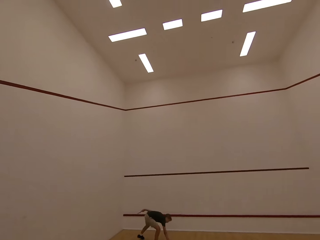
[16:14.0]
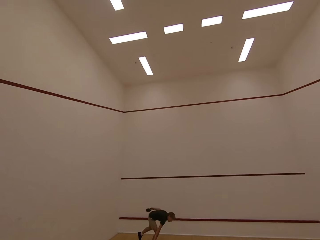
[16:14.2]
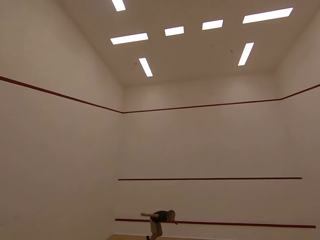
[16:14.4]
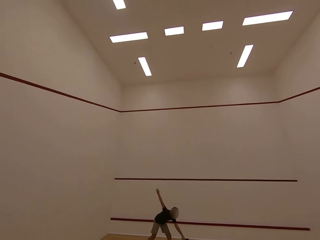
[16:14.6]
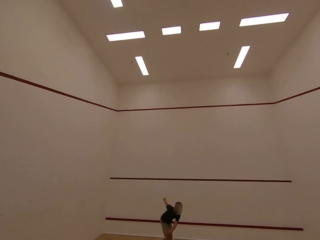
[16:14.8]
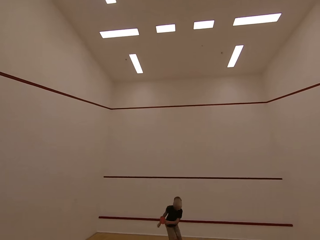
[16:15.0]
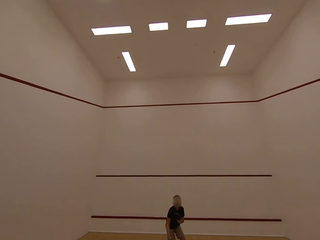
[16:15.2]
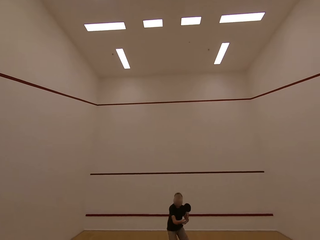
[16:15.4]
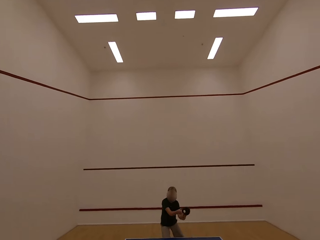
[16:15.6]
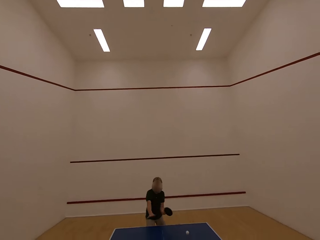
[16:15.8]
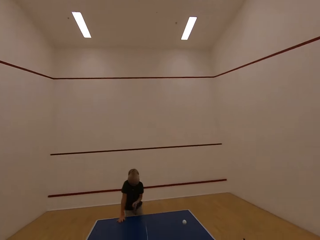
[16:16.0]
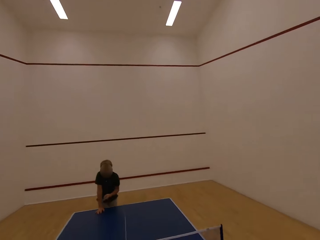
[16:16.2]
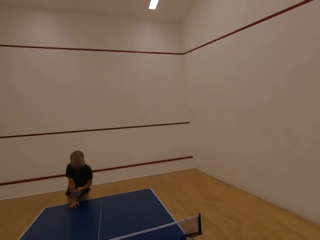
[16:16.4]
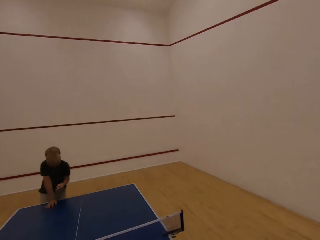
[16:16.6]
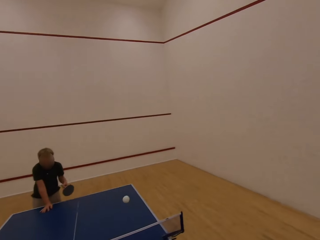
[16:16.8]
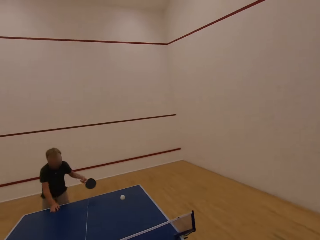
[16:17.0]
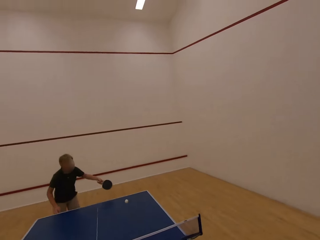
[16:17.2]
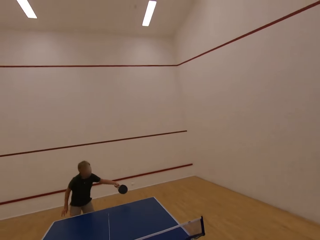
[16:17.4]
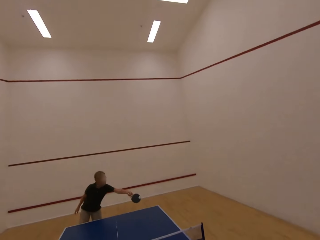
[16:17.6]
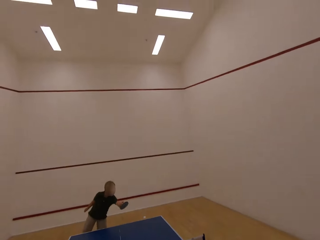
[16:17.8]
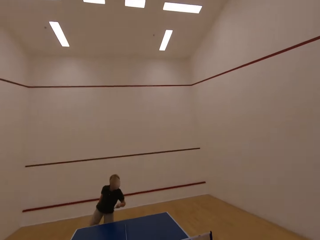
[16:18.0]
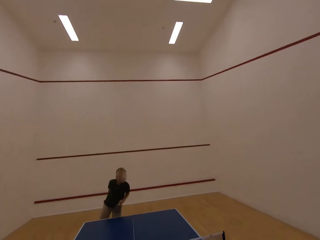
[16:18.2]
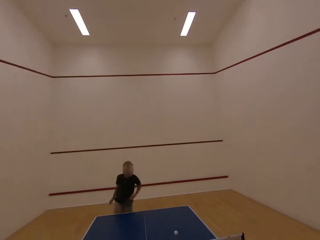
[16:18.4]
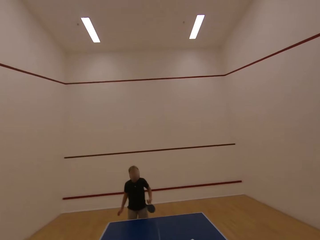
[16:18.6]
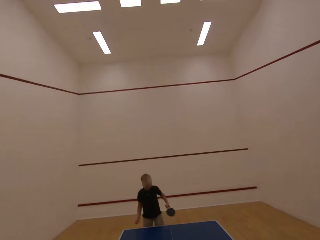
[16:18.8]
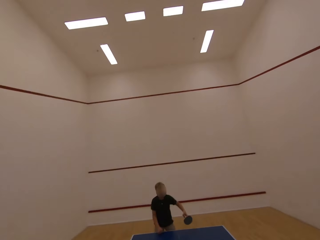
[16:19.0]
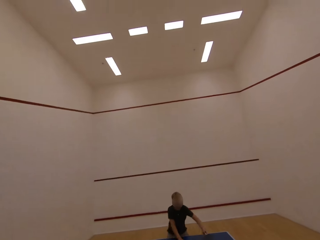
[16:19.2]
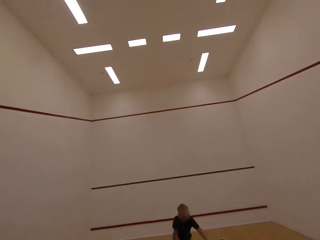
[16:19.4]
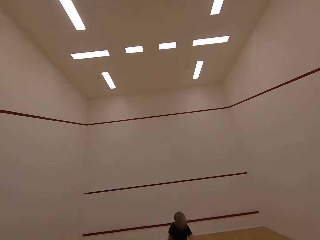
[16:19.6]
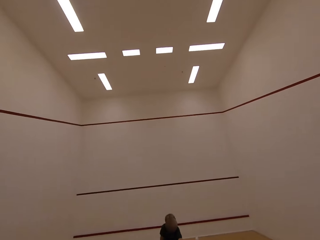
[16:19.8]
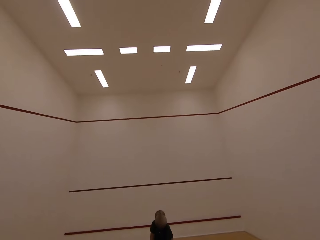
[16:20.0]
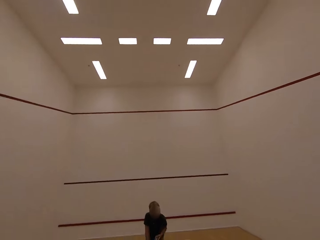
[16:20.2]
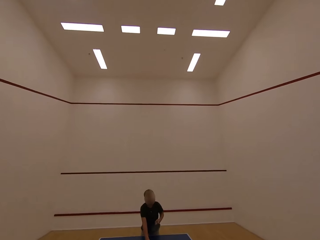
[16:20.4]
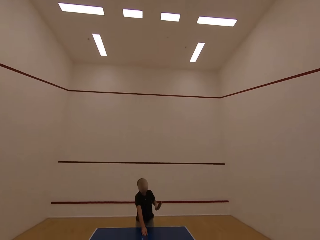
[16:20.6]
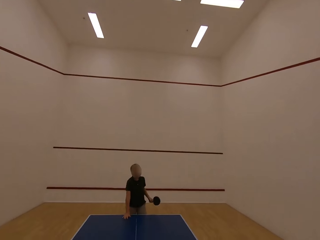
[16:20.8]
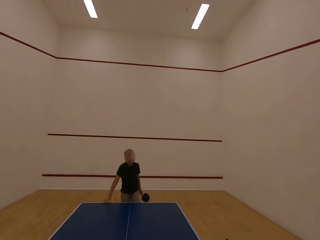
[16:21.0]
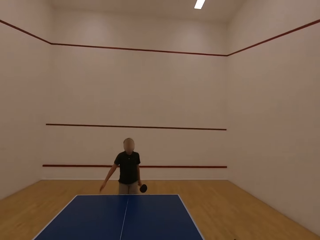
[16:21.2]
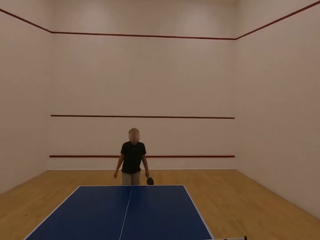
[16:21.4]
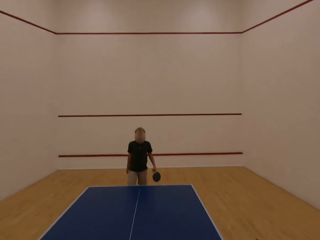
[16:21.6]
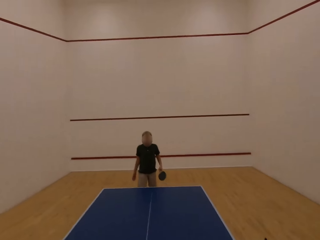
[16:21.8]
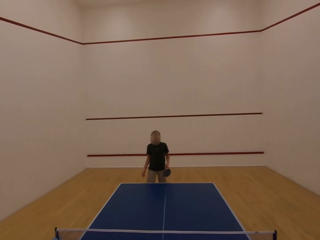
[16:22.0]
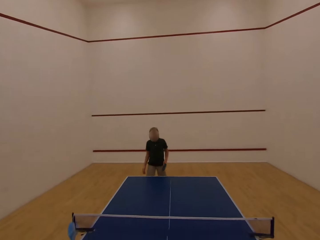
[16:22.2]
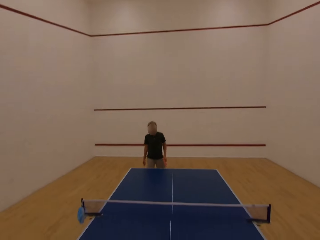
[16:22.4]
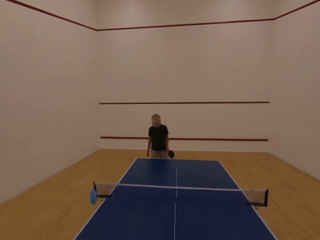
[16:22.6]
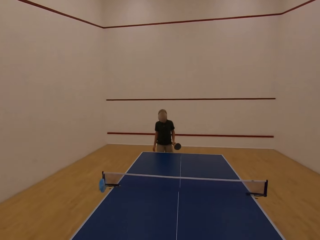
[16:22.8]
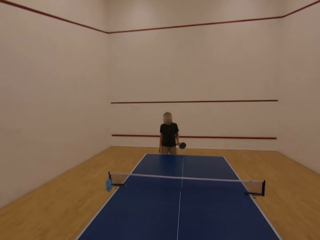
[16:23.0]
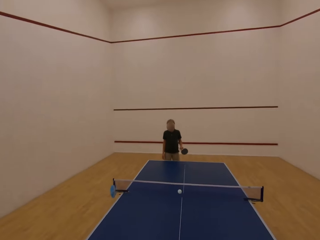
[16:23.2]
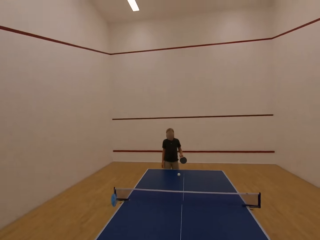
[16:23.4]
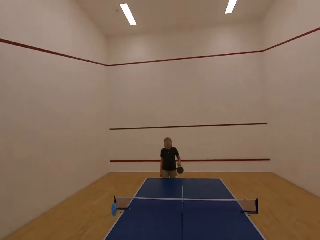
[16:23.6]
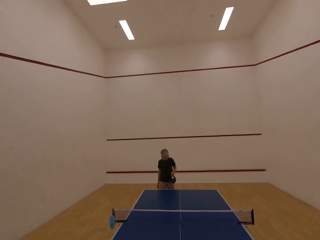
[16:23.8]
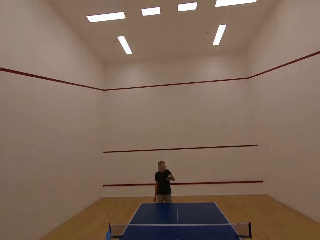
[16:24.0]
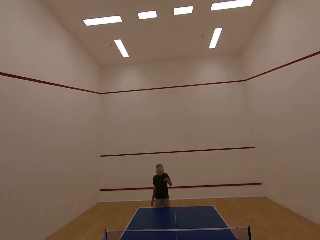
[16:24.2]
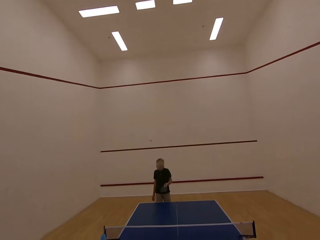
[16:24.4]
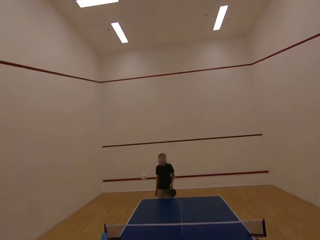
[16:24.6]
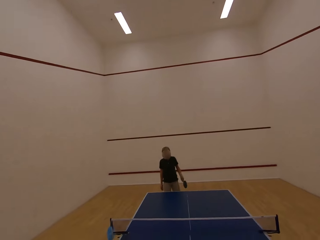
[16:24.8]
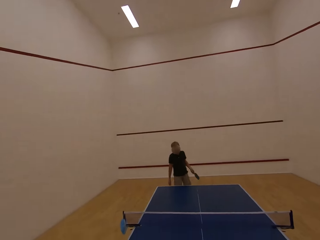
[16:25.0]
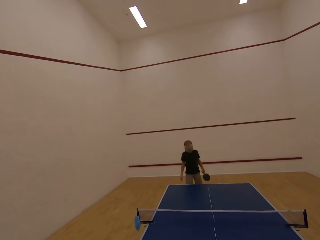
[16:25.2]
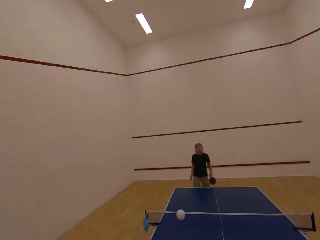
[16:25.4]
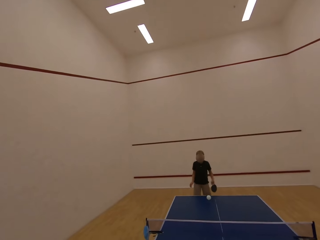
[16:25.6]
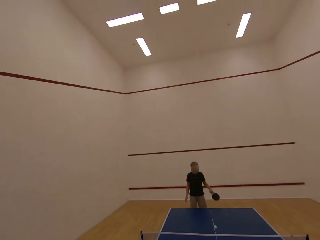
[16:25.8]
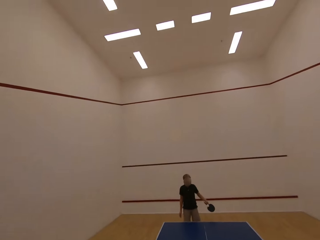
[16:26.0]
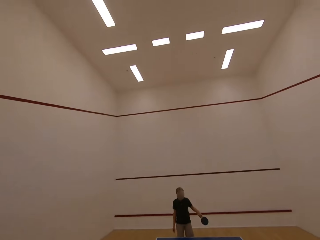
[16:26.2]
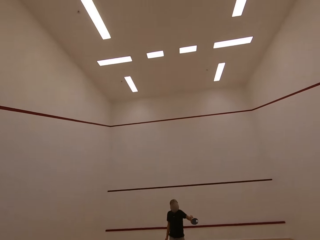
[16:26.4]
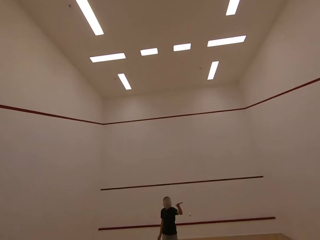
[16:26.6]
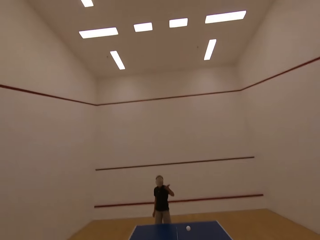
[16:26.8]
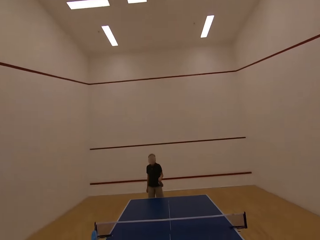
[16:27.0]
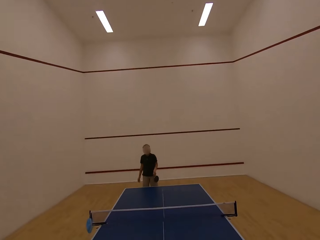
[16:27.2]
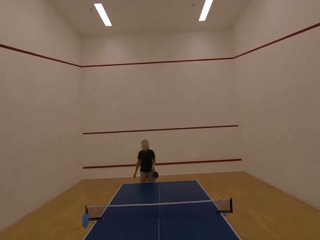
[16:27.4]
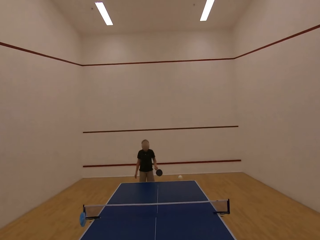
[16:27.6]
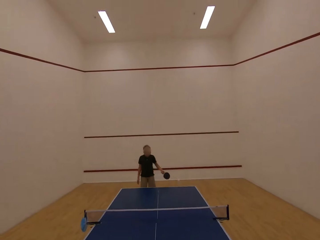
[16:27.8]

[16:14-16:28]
A boy picks up a table tennis ball on the floor. The boy walks towards the table and plays ping pong with the camera wearer. The boy serves the tennis ball on the table. The camera wearer plays table tennis with the boy in the room.

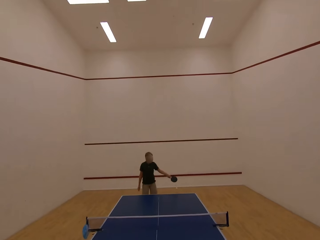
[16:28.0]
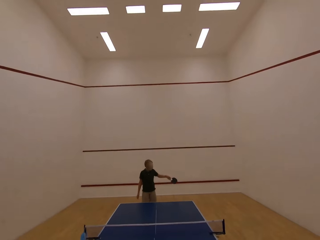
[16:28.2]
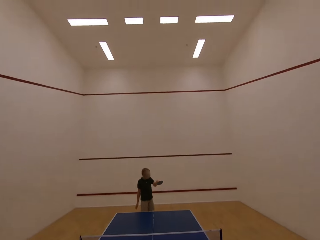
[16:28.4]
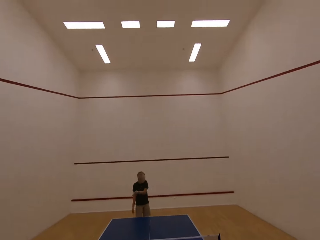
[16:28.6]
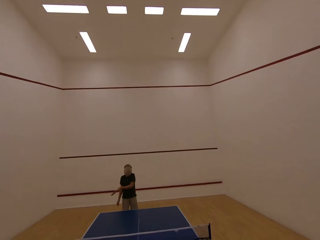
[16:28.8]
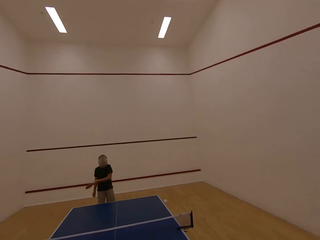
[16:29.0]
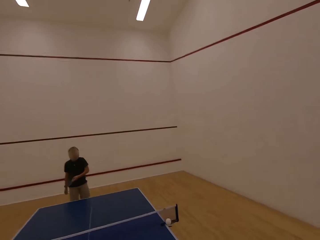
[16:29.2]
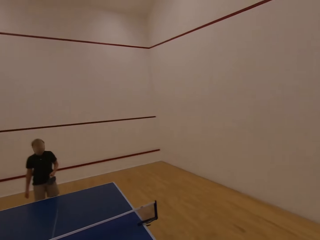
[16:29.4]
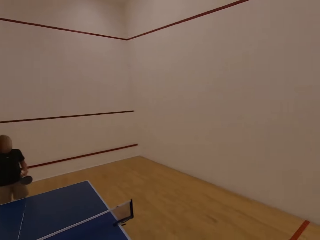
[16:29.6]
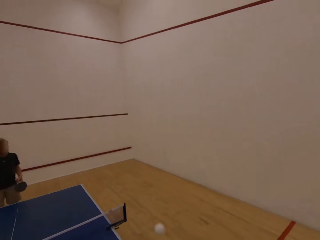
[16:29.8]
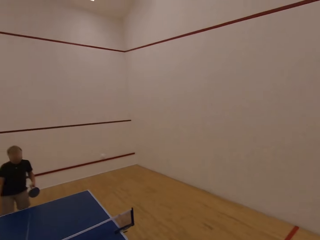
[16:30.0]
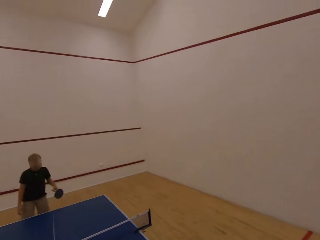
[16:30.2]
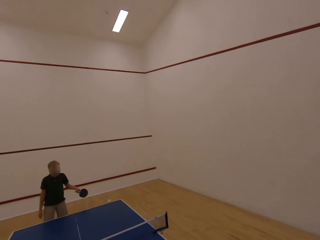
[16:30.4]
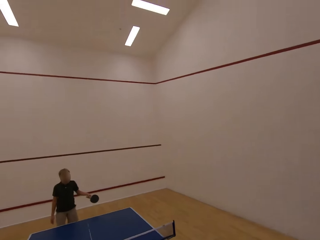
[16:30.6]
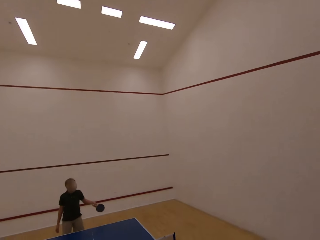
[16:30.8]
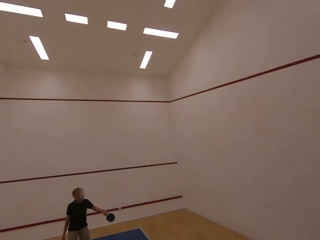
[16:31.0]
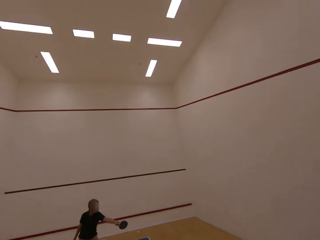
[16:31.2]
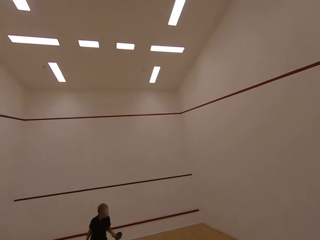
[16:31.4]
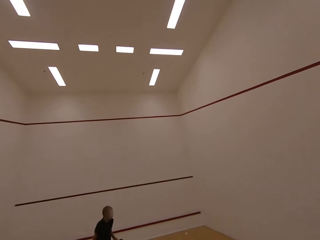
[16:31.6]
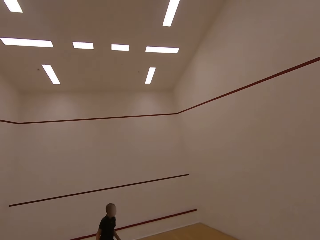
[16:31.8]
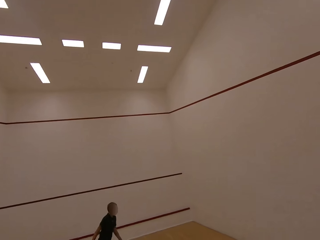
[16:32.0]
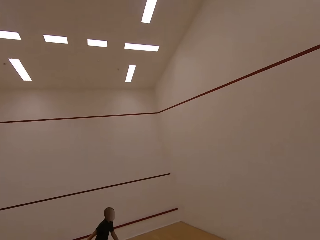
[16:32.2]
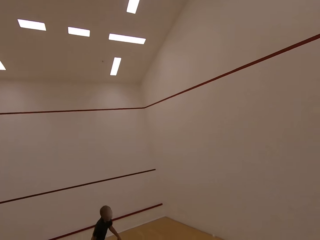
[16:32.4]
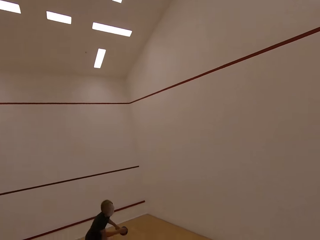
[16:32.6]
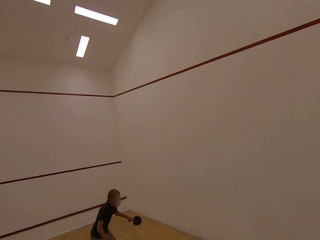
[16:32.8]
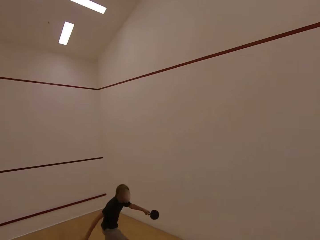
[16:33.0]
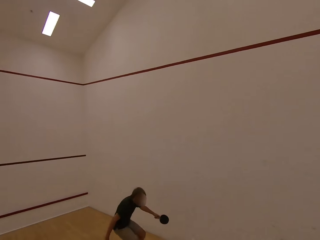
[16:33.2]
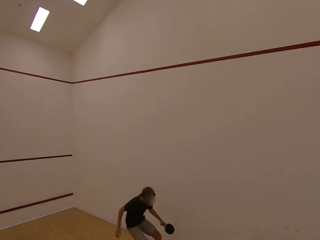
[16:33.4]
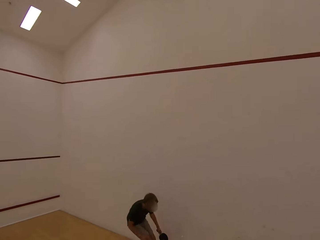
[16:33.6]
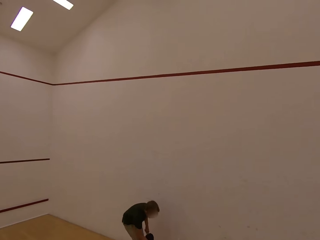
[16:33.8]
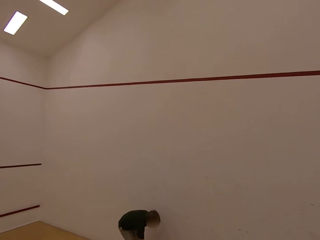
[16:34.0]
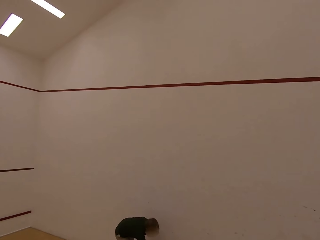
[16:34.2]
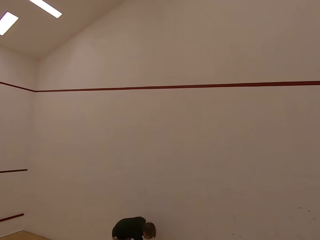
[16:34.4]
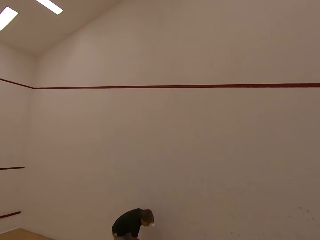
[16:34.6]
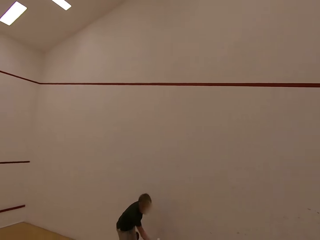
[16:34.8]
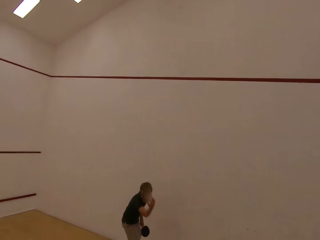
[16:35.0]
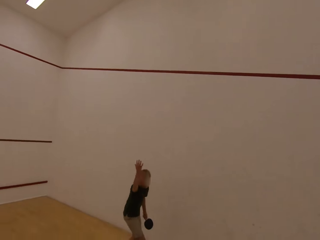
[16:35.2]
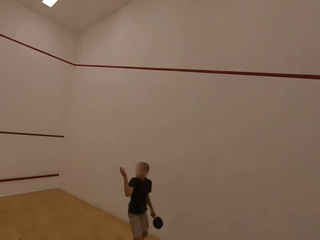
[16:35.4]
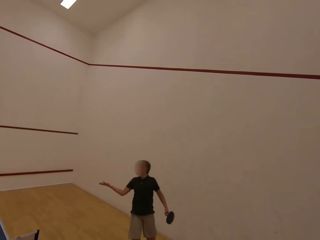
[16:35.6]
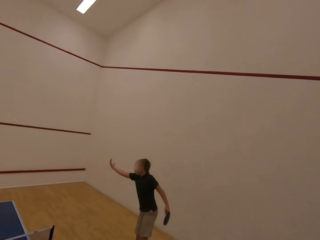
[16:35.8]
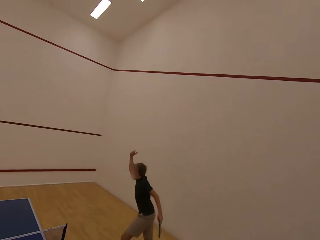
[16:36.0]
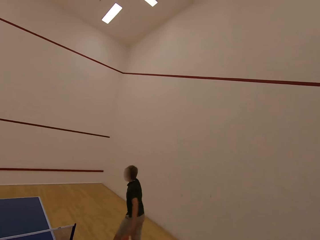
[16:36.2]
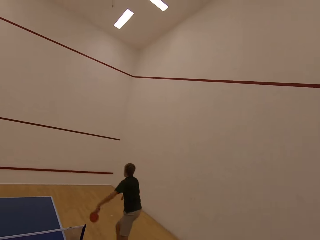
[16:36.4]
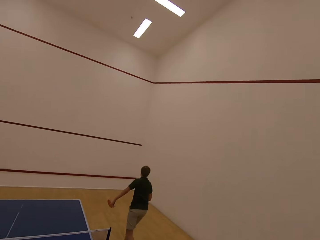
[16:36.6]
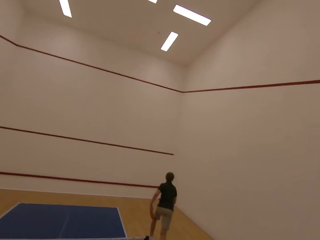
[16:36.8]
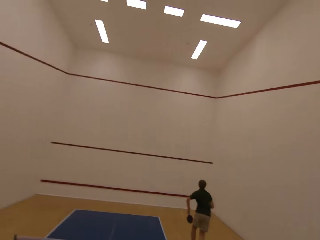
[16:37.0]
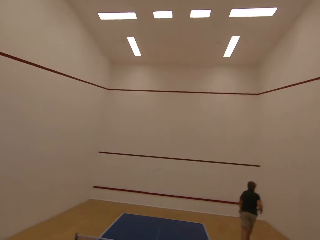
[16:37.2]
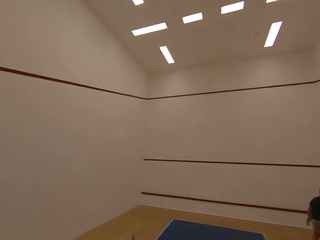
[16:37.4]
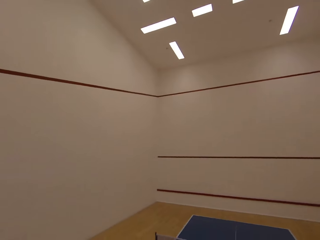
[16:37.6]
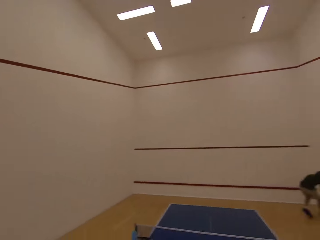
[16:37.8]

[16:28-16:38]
A man follows after the ball. The man bends in the room and throws the tennis ball in the room.
